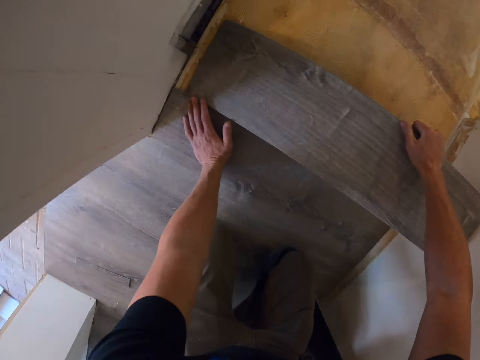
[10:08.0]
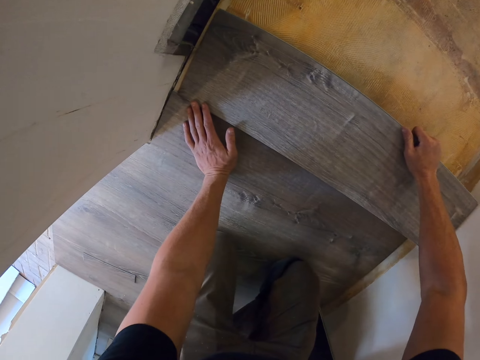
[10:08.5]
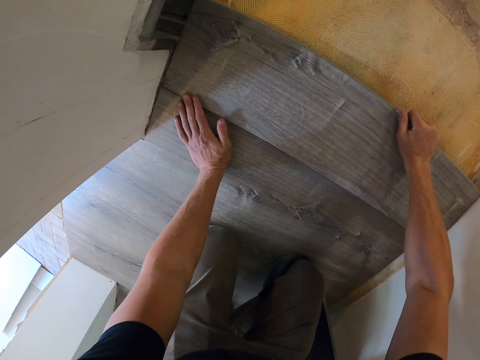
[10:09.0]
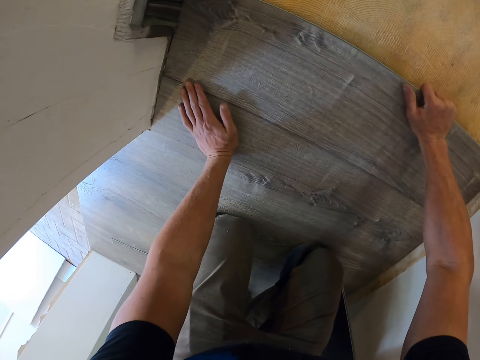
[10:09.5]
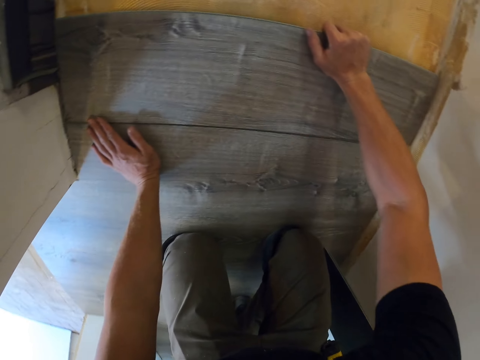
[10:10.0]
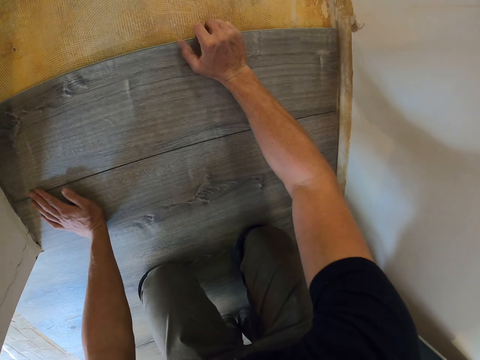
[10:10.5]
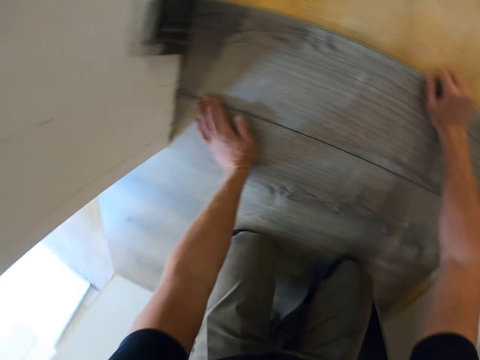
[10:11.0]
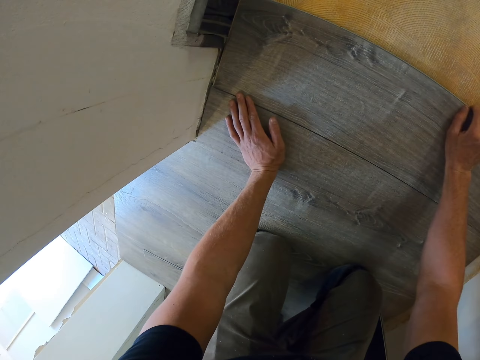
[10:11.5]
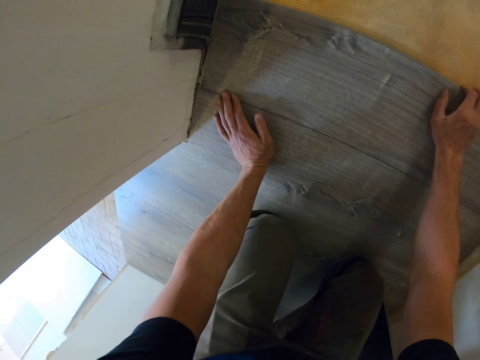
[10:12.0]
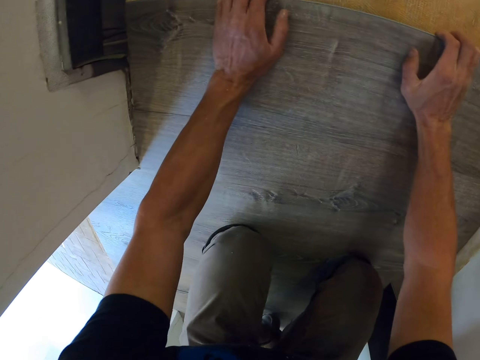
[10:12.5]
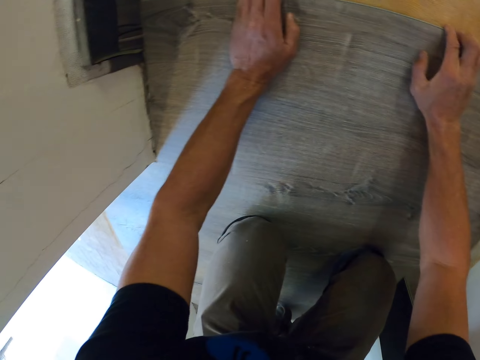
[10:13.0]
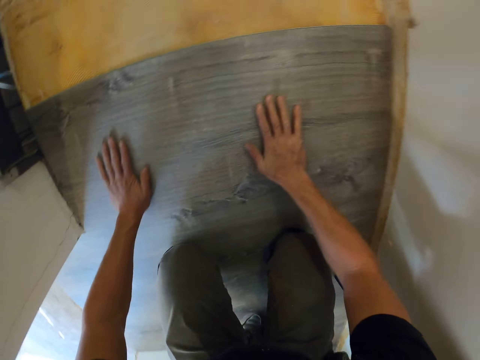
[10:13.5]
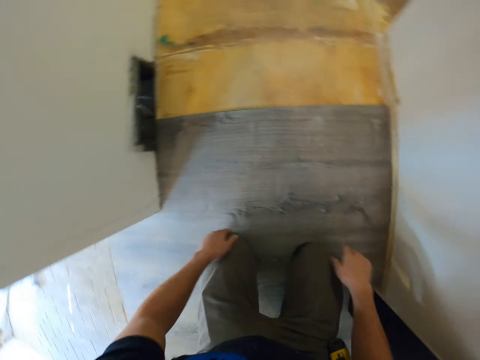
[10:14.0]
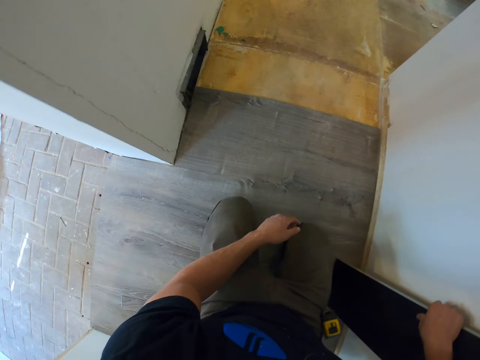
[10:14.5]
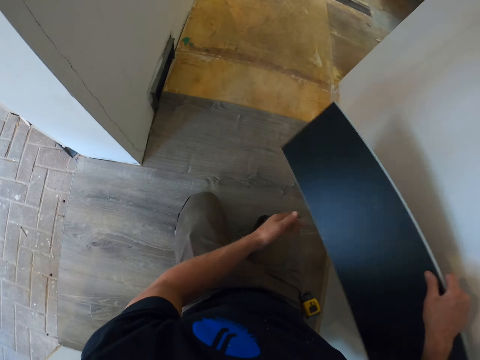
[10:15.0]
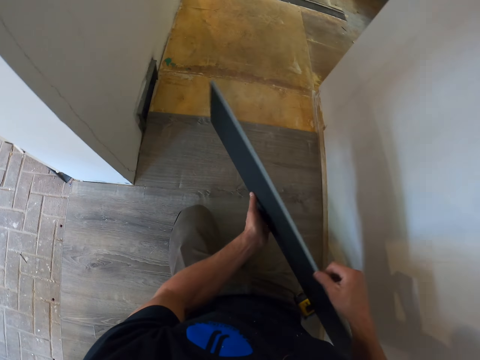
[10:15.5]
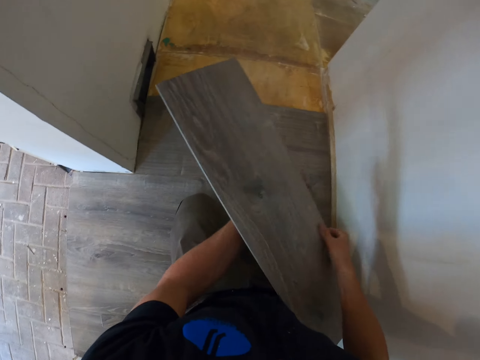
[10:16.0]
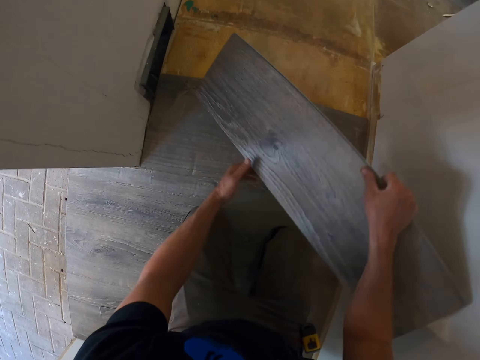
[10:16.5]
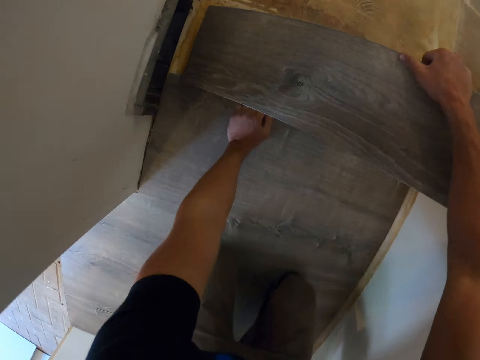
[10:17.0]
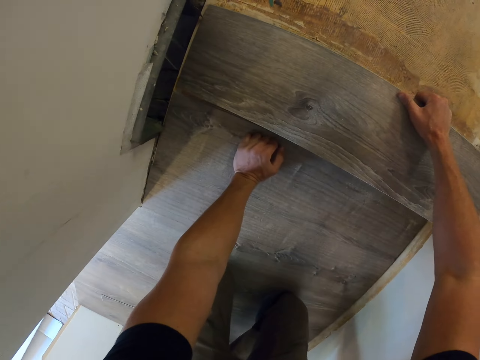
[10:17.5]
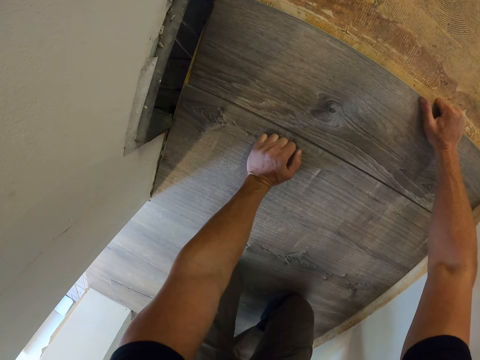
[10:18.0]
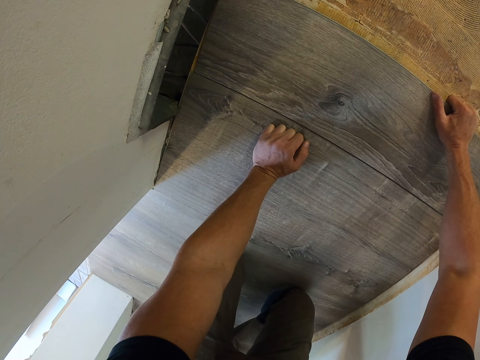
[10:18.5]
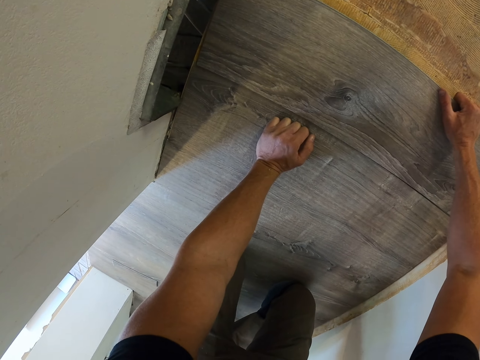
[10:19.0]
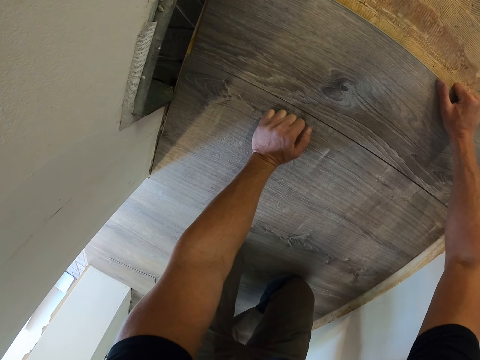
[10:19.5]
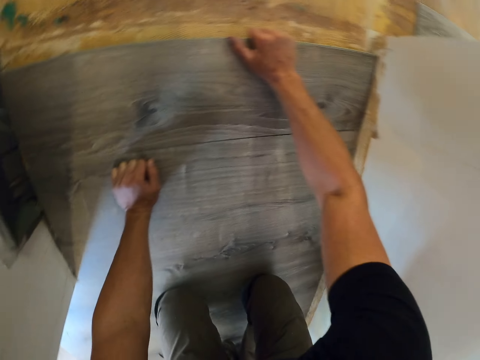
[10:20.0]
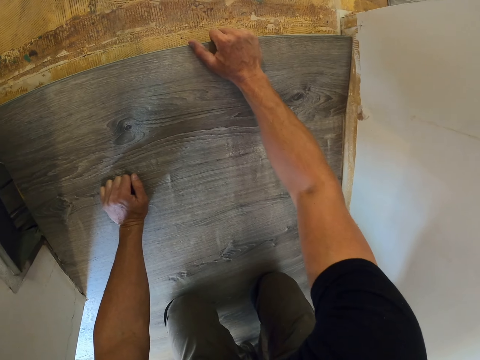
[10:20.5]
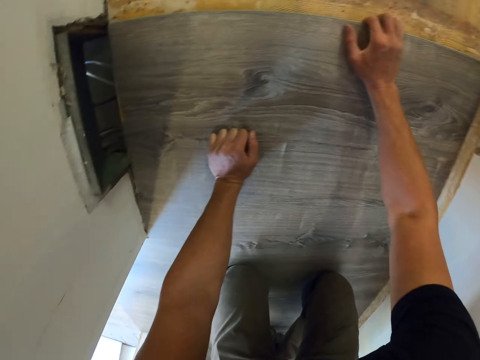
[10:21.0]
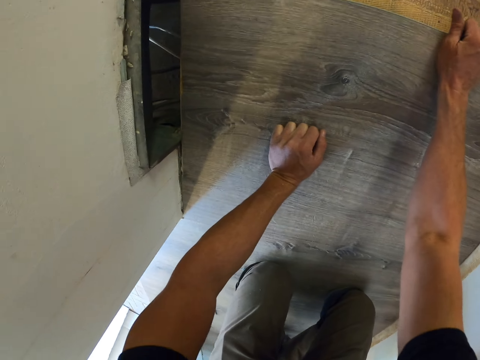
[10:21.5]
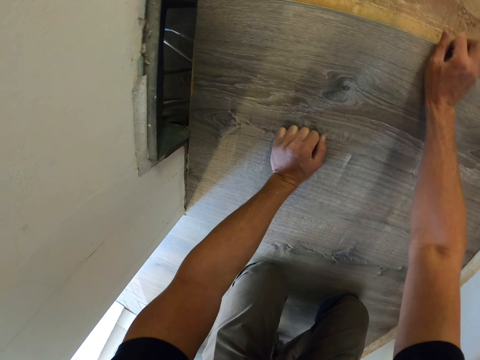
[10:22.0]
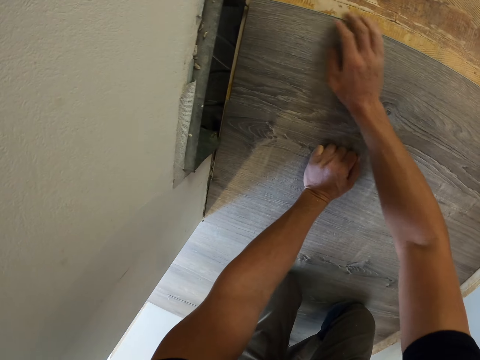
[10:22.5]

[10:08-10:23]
The camera wearer picks up the second wooden tile. They turn around the room. They fix the wooden tile on the floor.

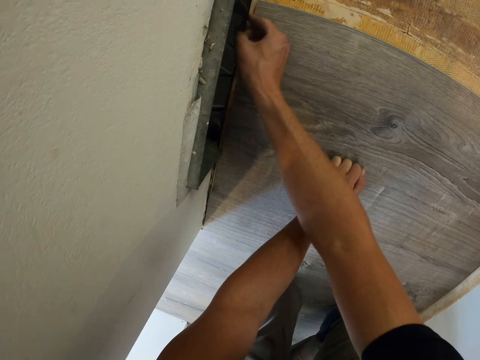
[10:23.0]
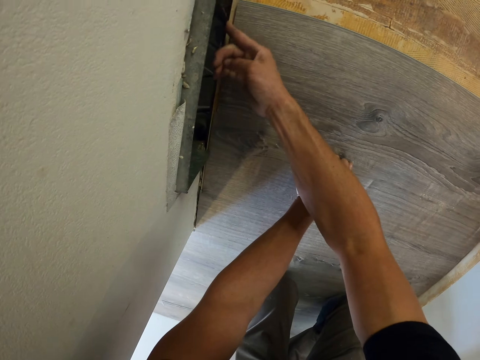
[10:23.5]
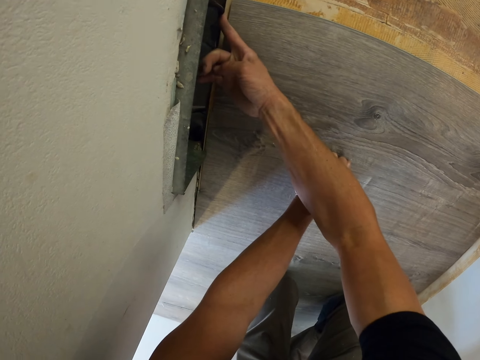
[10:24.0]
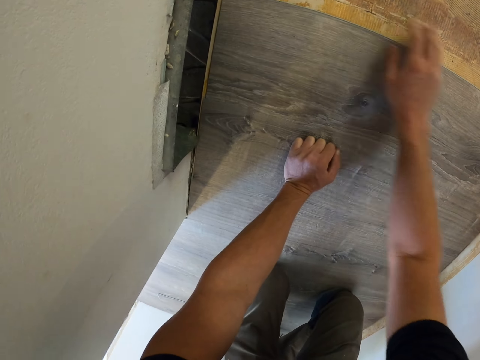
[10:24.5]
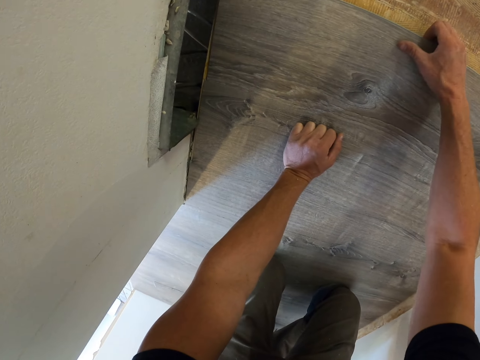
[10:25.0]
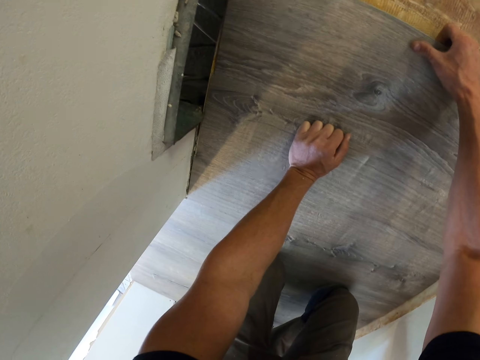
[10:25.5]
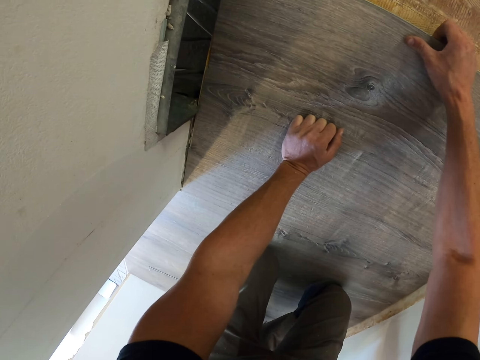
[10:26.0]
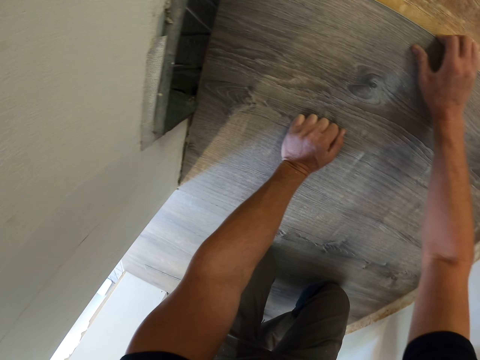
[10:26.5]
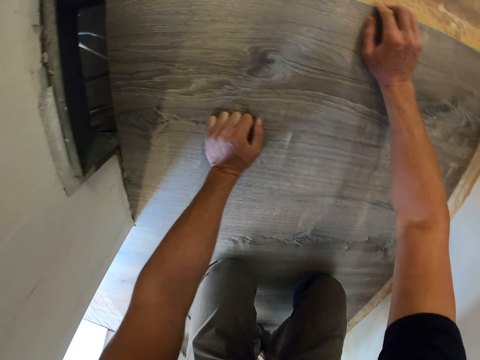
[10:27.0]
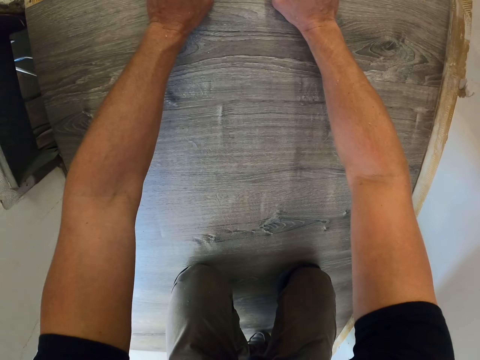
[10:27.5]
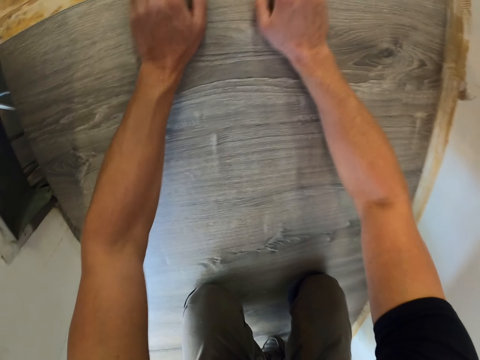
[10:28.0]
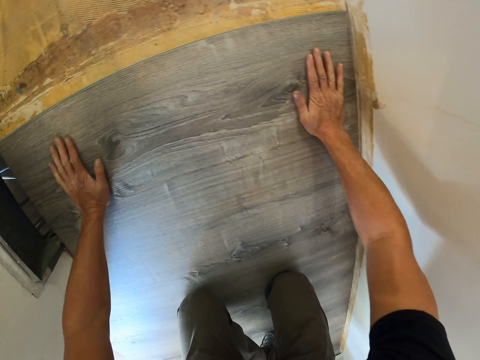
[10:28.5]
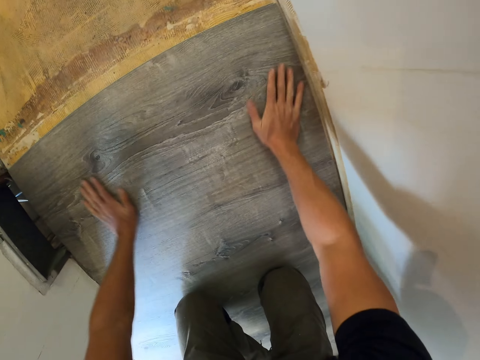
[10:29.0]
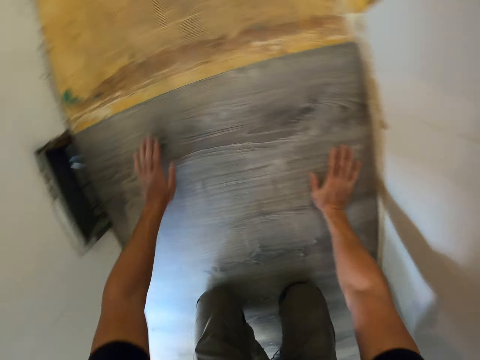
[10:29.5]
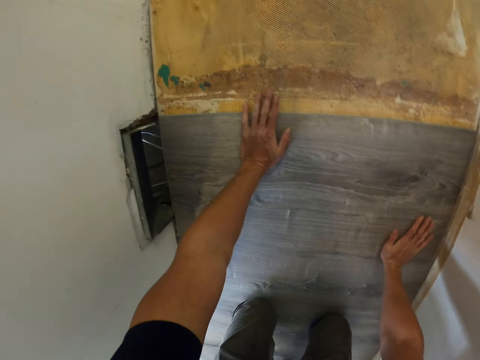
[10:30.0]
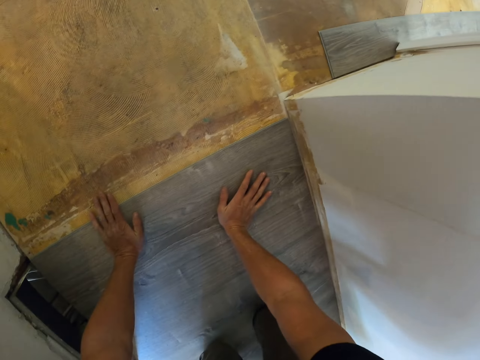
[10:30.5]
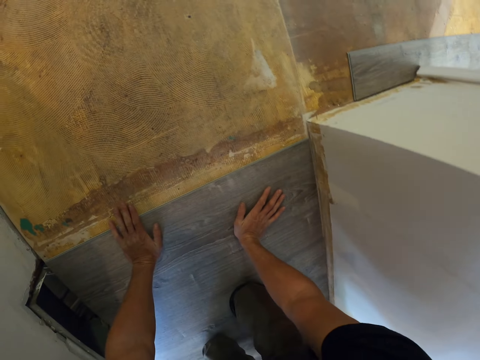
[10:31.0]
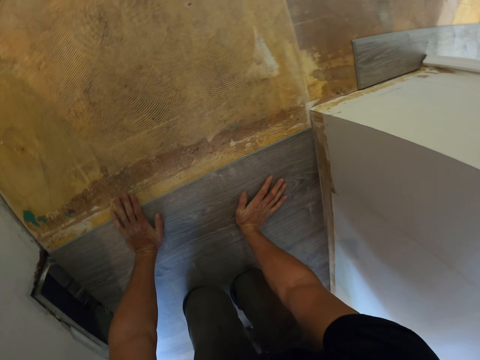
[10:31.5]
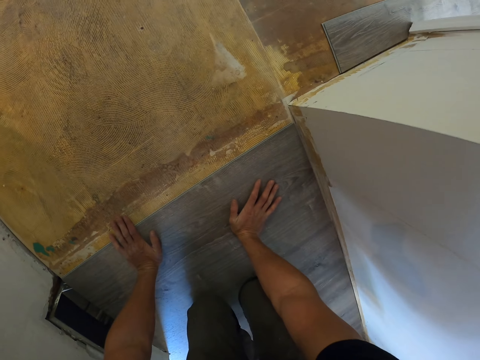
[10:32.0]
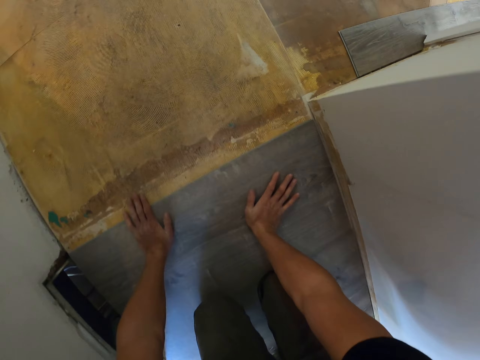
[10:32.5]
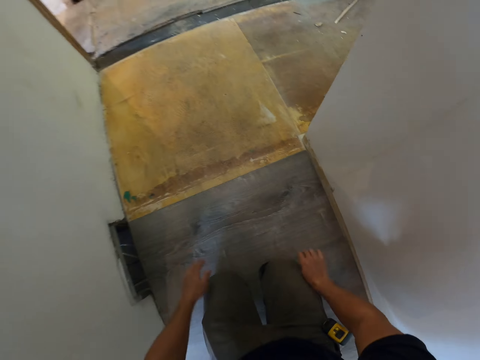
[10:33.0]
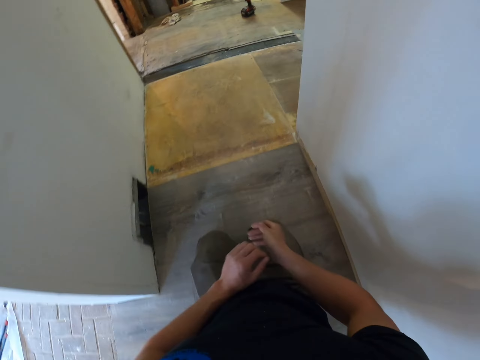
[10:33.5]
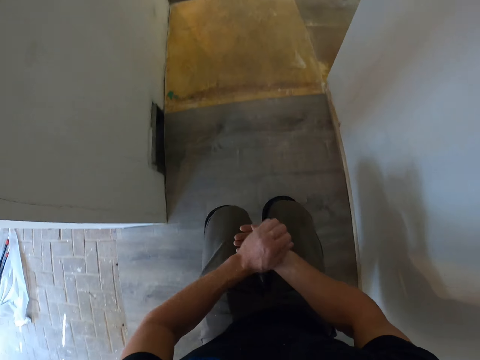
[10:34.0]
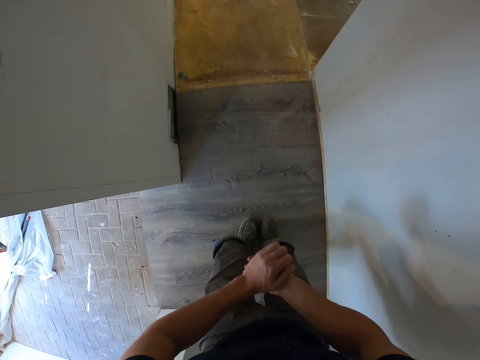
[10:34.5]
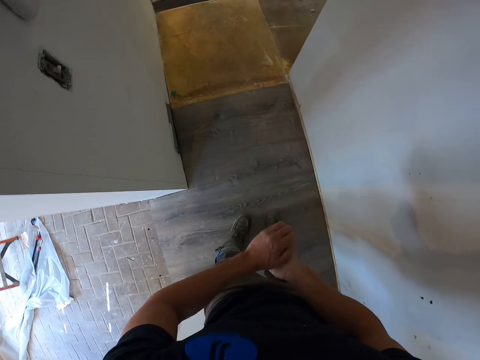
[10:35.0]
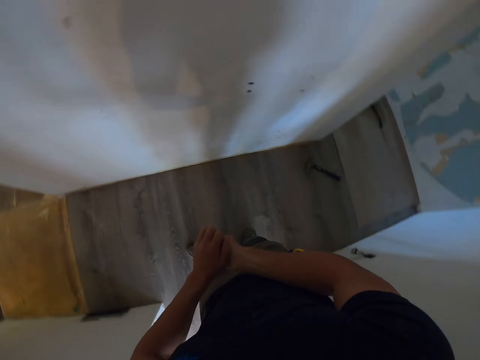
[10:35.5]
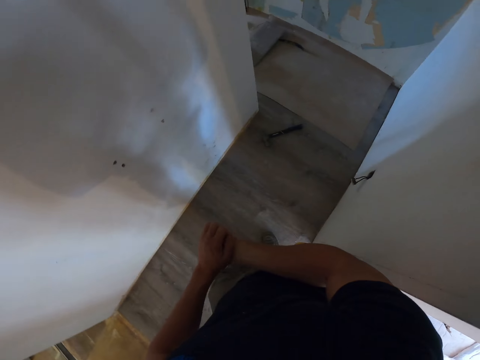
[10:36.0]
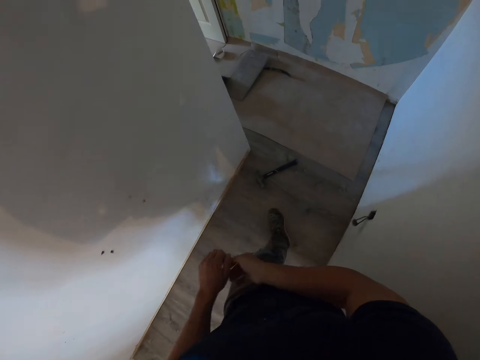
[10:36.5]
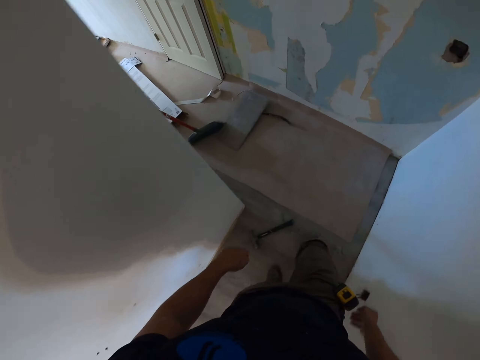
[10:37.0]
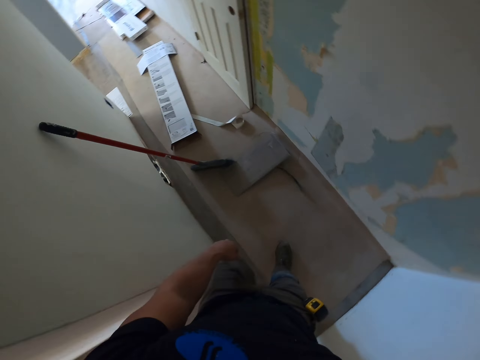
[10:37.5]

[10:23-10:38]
The camera wearer presses the wooden tile on the floor with his hands. He stands up and scratches his right hand. He walks from the room towards another room.
